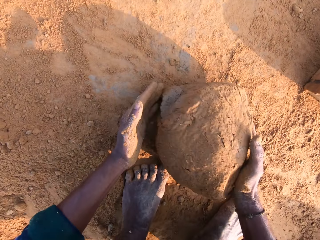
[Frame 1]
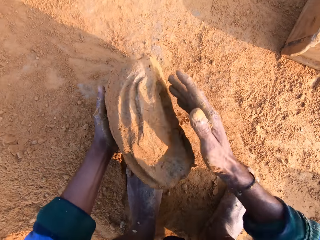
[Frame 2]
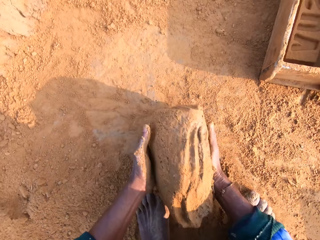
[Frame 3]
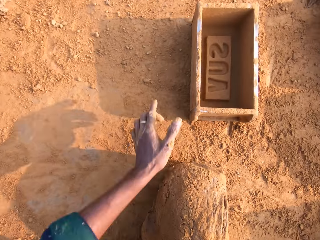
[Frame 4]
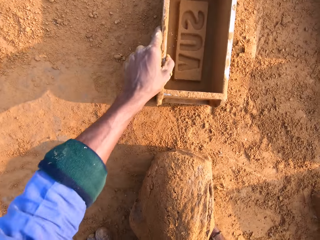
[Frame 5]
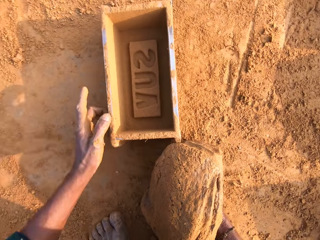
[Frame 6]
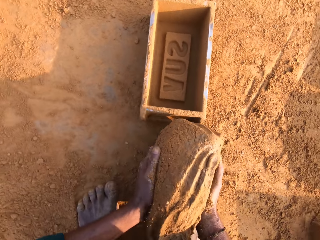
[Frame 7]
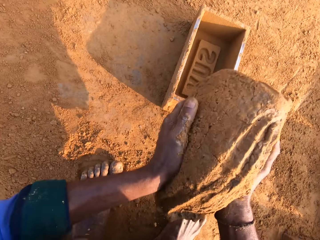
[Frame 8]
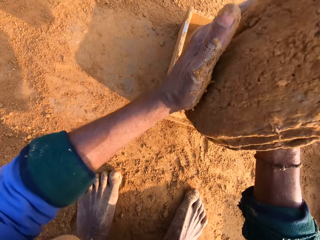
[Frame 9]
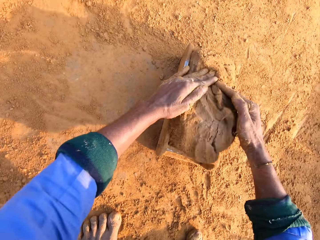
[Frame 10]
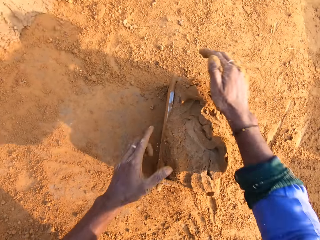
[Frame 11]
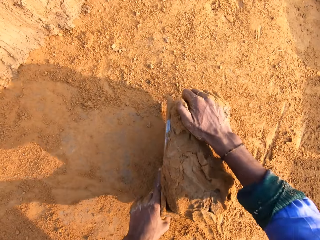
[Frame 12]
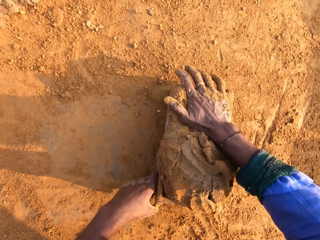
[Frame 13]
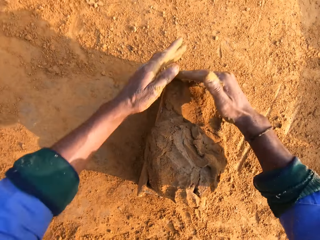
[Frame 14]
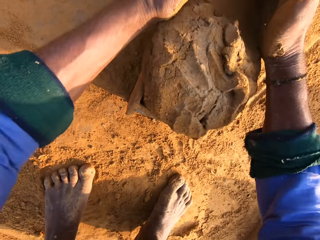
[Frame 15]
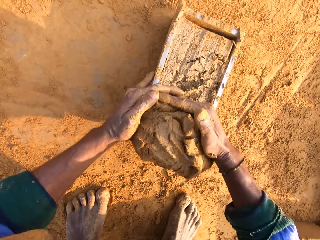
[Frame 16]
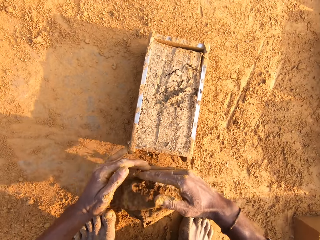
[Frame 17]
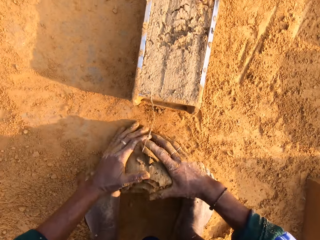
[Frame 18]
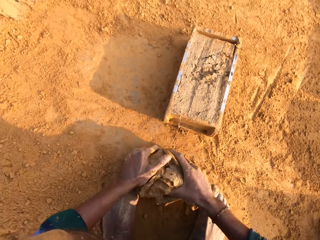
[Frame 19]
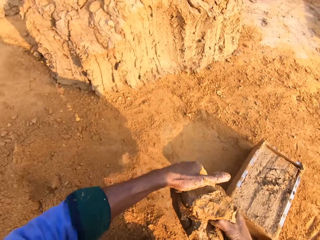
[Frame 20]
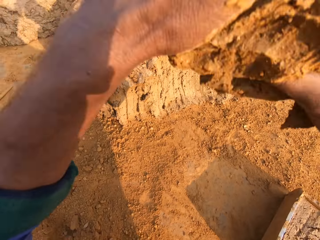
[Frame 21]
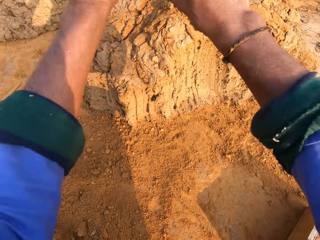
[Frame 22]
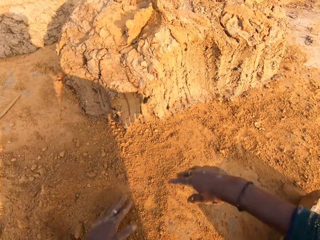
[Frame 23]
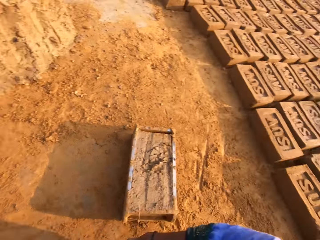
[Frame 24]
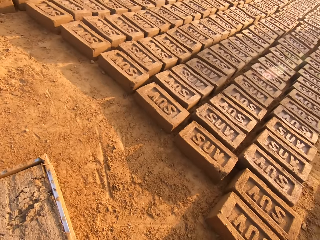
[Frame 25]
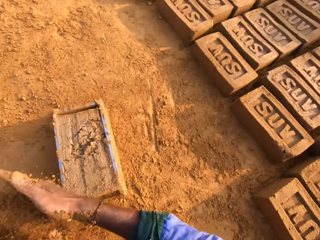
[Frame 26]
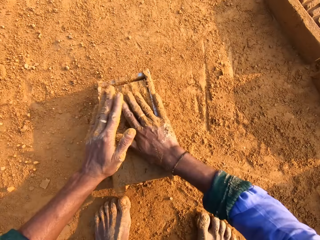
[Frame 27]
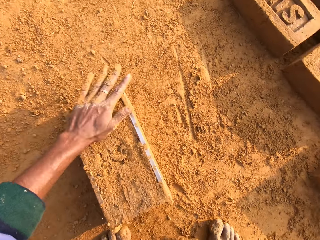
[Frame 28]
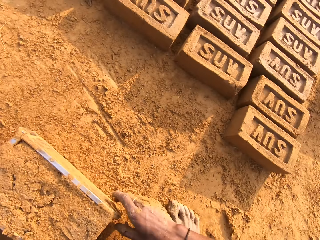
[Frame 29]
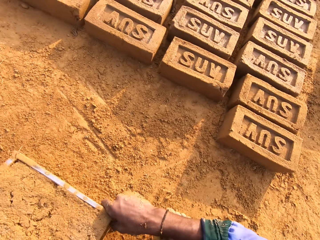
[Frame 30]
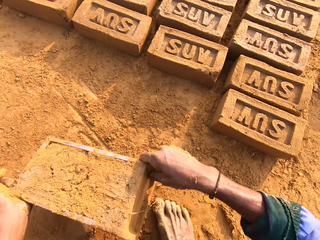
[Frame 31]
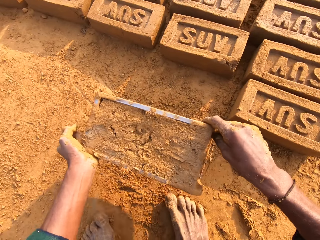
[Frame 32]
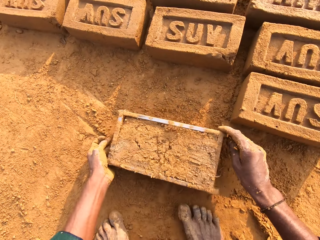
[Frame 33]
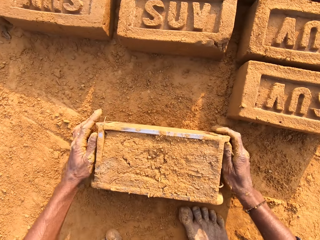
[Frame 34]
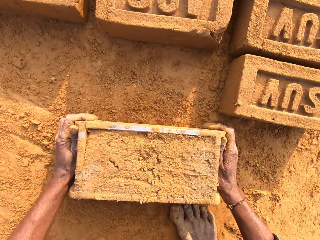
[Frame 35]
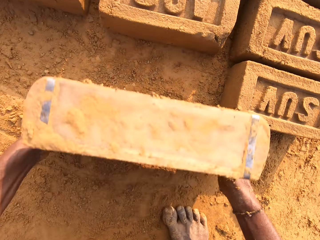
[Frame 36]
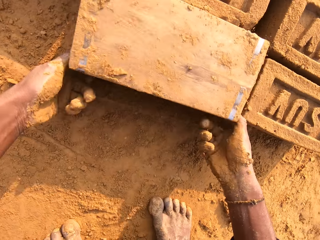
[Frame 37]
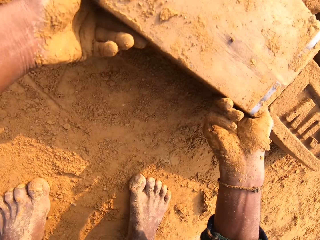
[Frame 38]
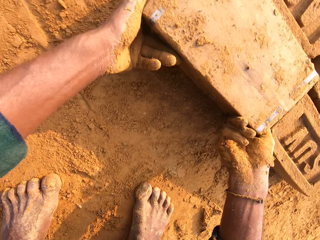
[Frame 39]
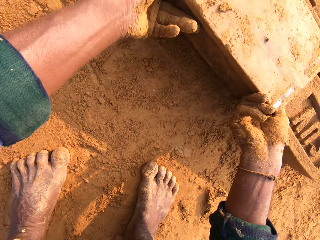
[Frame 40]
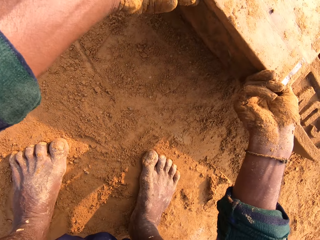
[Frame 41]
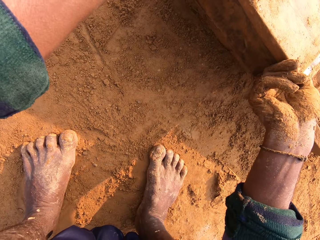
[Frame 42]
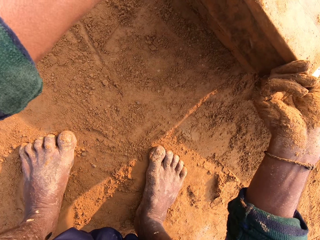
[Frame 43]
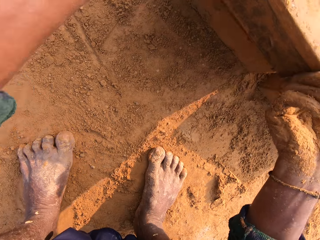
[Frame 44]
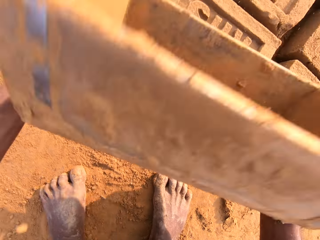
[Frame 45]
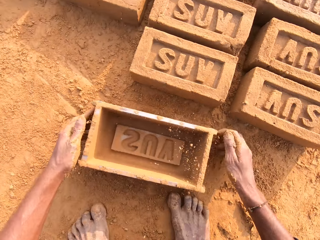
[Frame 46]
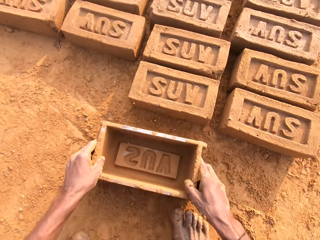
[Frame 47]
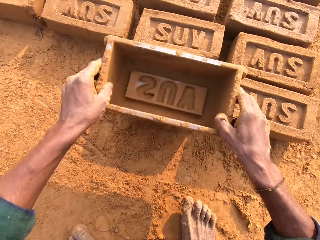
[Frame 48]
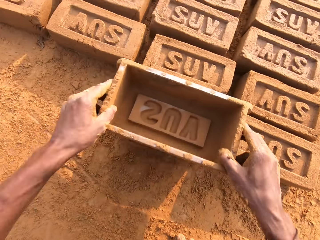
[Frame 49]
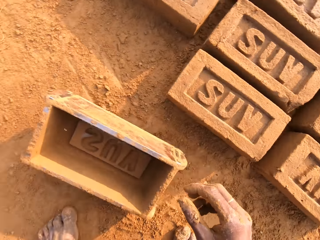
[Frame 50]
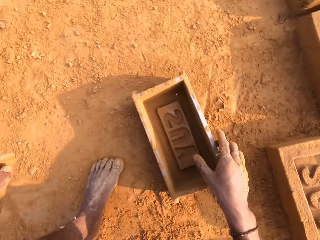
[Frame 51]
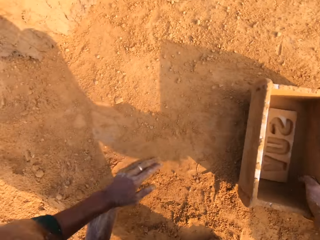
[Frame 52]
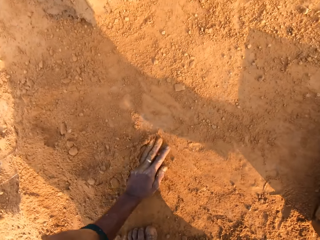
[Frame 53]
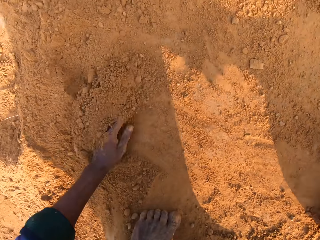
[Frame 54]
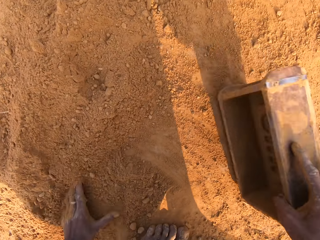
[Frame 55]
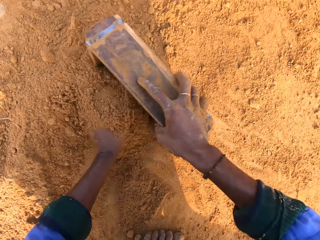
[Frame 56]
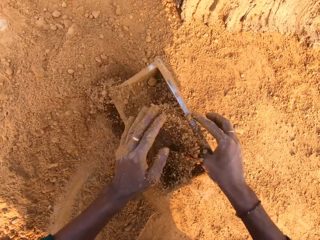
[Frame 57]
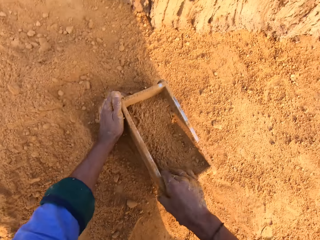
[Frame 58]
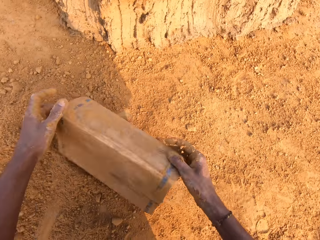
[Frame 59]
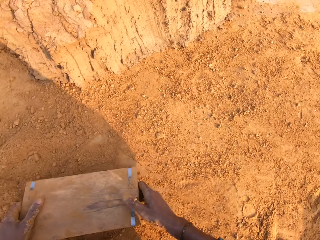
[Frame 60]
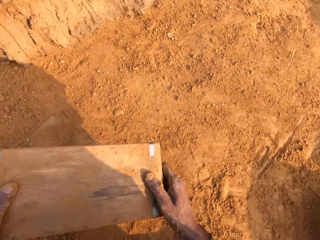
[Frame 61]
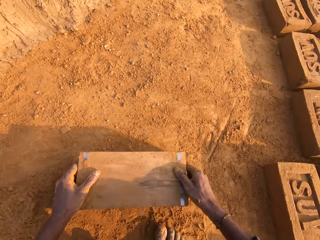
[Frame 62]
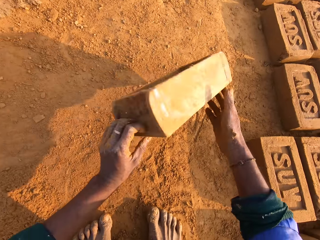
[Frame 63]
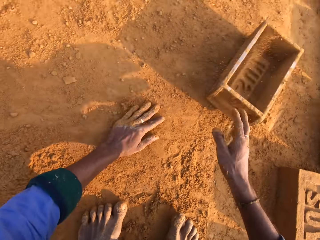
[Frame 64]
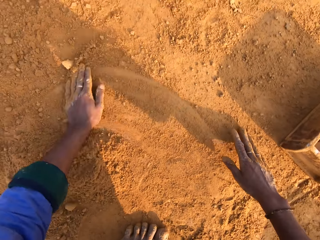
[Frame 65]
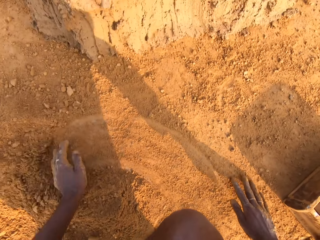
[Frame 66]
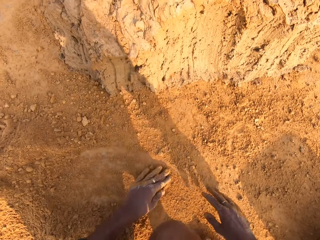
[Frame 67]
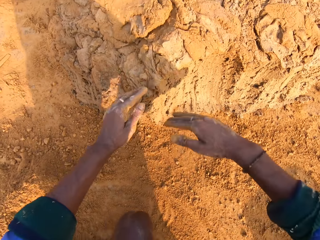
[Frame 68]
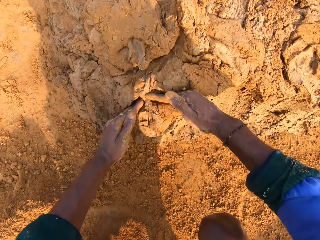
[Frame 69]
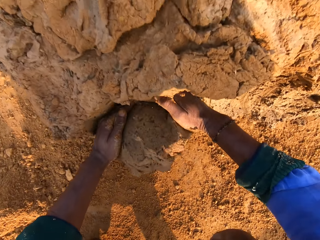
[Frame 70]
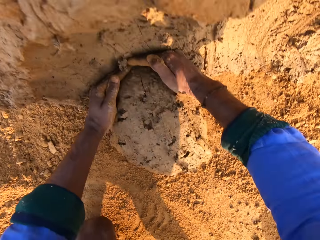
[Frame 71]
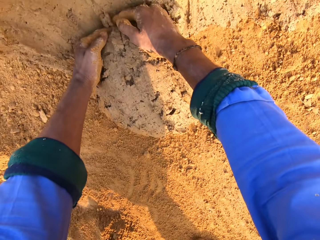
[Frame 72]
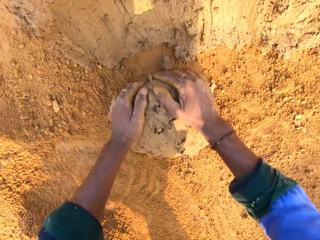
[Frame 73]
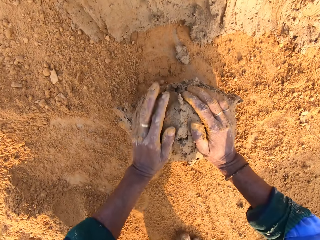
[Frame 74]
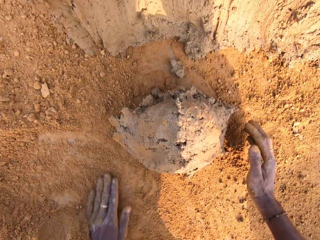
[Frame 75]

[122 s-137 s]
The camera wearer carries the clay with the right hand and pulls the brick mold with the left hand. They put the clay on the right hand. They hold the clay with both hands. They drop the clay in the brick mold. They press the clay. They remove the excess clay with both hands. They pick up the excess clay with both hands. They pull the clay. They drop the clay on the ground. They stare at the bricks. They pour the soil on the clay. They rub the clay. They carry the brick mold with both hands. They drop the brick mold on the ground. They take the brick mold. They turn the brick mold with both hands. They carry the brick mold with both hands. They drop the brick mold on the ground. They take the brick mold. They put the brick mold forward. They put the brick mold down. They rub the left hand on the soil. They spread sand. They carry the brick mold with the right hand. They put the soil in the brick mold. They pour the soil on the ground. They drop the brick mold on the ground. They hit the brick mold. They rub both hands on the ground. They spread the sand. They cut the clay with both hands. They roll the clay on the soil.

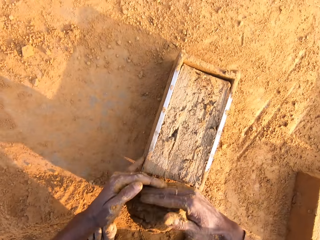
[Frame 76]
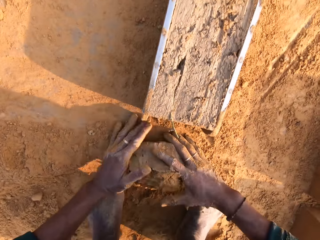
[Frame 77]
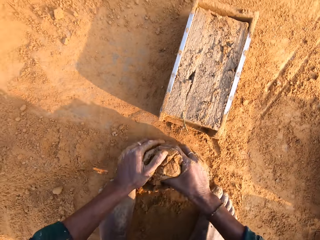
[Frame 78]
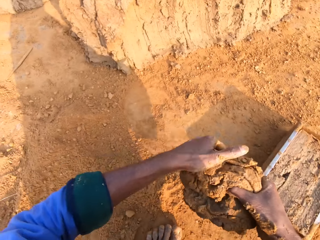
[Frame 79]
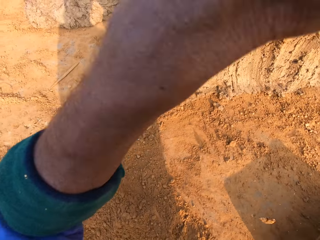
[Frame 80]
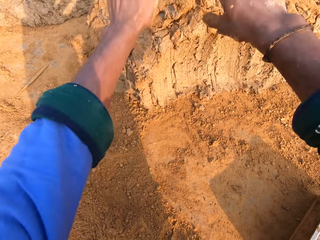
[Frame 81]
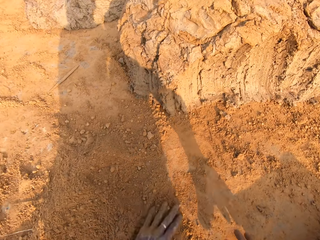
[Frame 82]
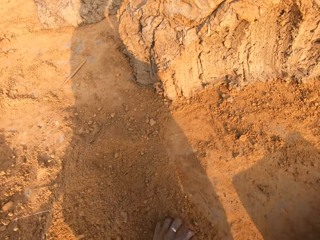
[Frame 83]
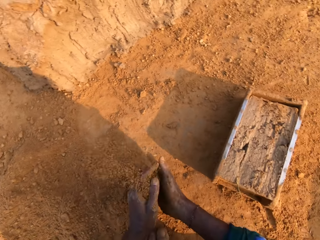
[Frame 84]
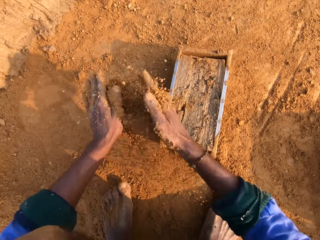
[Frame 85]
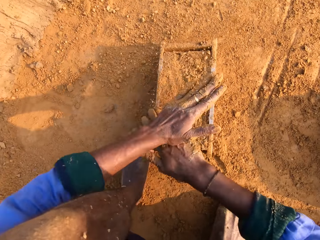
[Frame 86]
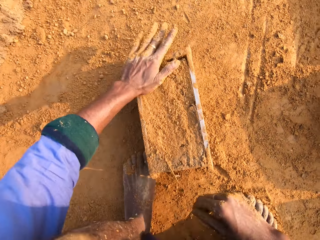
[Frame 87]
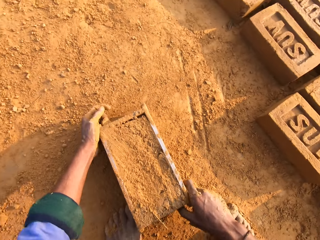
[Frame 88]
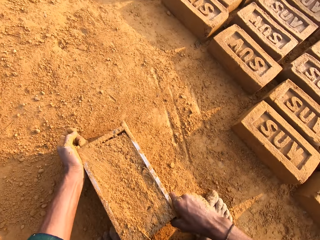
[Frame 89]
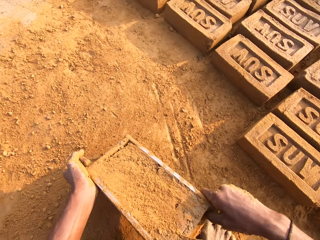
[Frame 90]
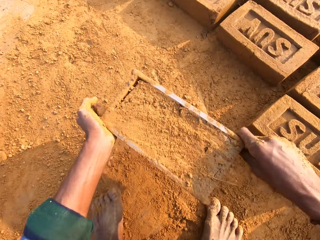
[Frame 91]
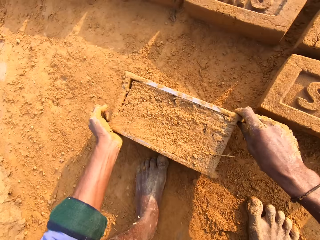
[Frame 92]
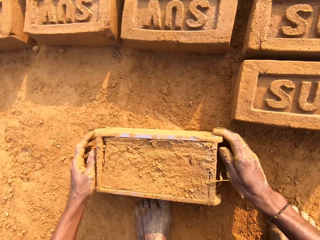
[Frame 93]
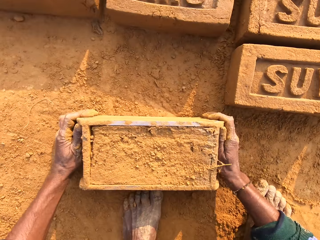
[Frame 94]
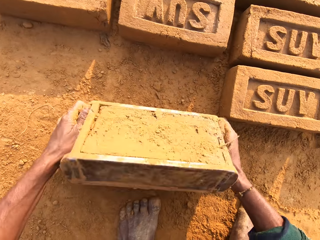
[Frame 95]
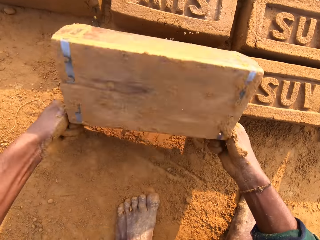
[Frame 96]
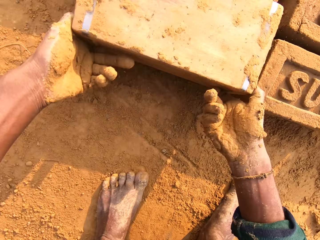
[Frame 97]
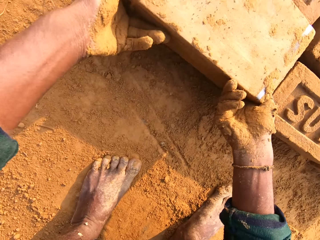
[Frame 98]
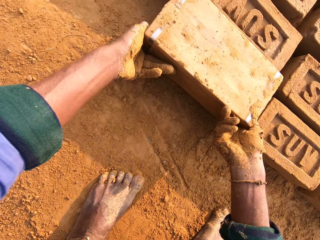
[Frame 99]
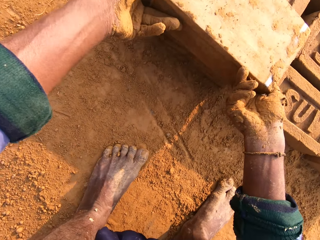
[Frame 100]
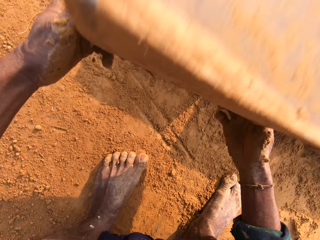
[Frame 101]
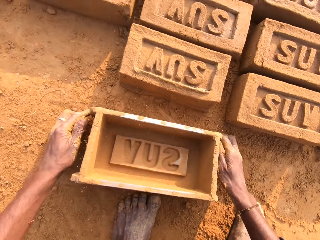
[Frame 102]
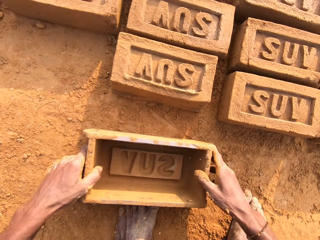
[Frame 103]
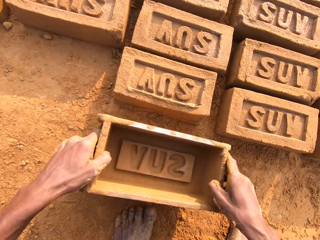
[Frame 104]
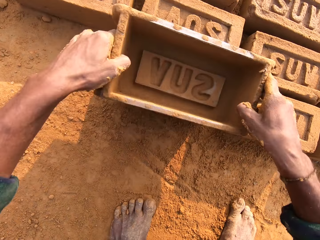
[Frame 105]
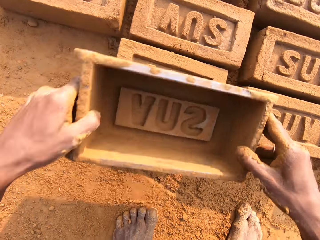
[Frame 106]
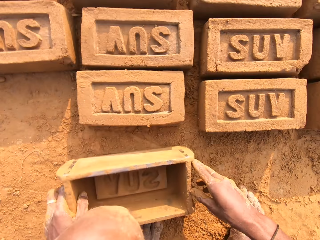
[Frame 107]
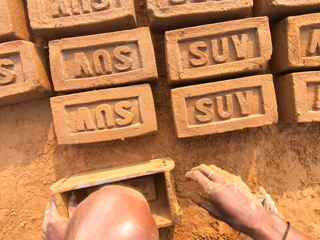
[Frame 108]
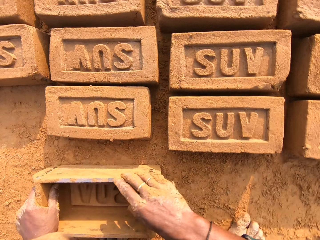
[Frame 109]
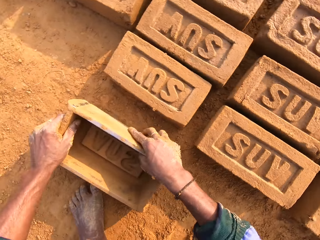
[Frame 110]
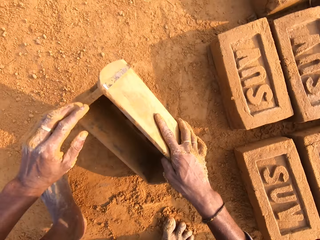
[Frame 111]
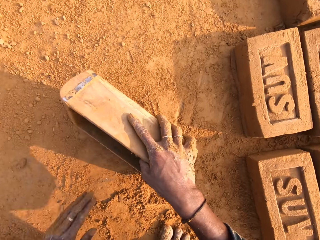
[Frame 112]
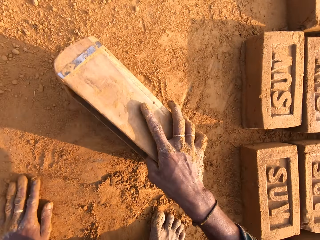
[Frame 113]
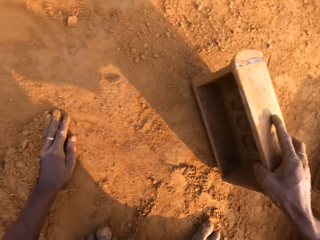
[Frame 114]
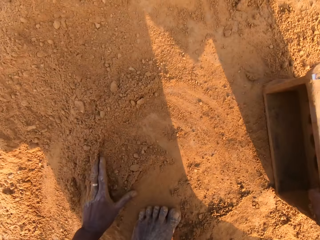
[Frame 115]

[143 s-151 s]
The camera wearer picks up the clay with both hands. They drop the clay on the ground. They pick up soil with both hands. They touch sand. They rub the clay. They pour the soil on the clay. They carry the brick mold with both hands. They take the brick mold. They drop the brick mold on the ground. They turn the brick mold with both hands. They carry the brick mold with both hands. They drop the brick mold on the ground. They take the brick mold. They put the brick mold forward. They put the brick mold down. They rub the left hand on the soil.
